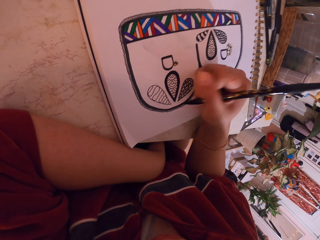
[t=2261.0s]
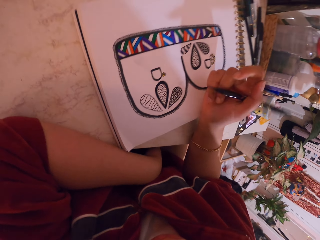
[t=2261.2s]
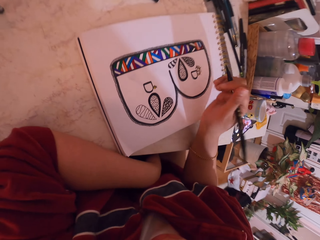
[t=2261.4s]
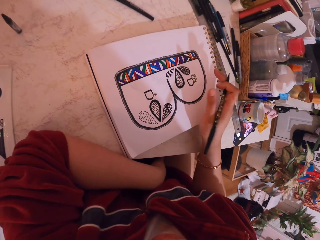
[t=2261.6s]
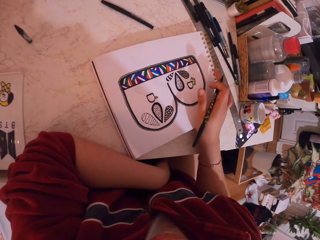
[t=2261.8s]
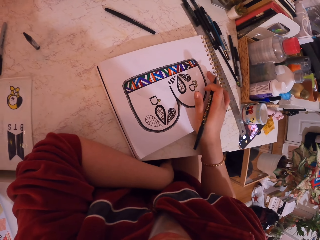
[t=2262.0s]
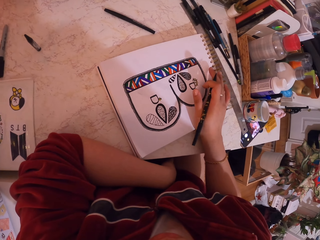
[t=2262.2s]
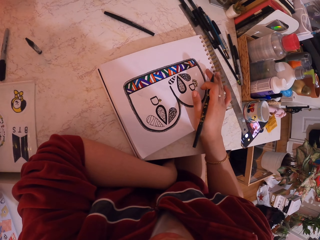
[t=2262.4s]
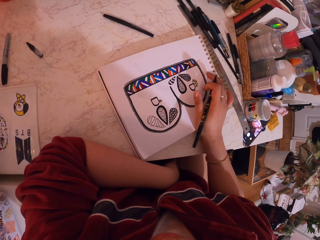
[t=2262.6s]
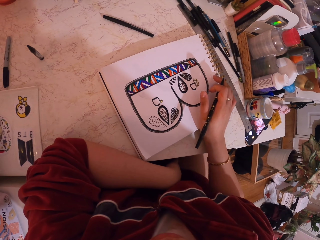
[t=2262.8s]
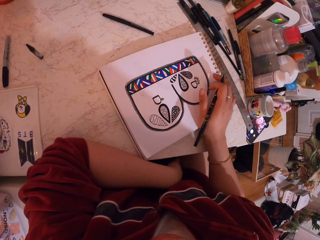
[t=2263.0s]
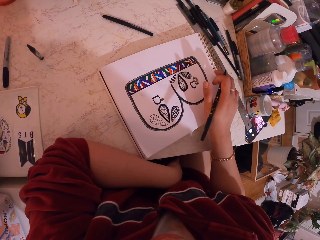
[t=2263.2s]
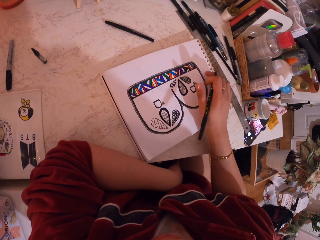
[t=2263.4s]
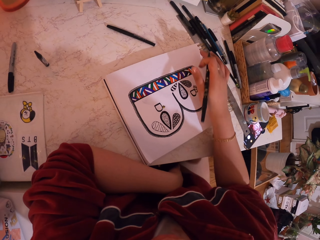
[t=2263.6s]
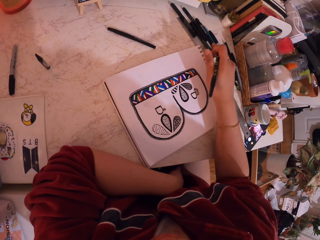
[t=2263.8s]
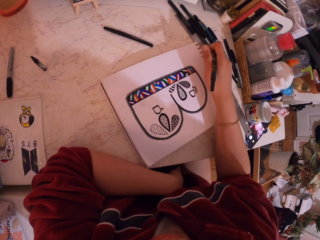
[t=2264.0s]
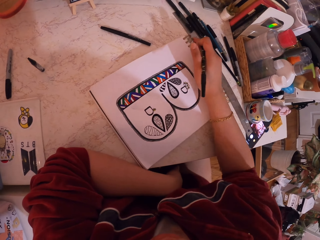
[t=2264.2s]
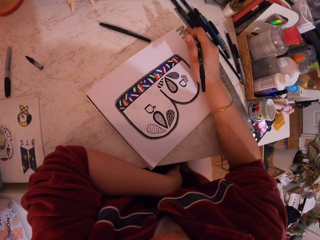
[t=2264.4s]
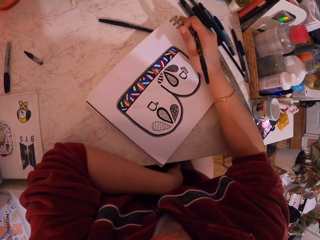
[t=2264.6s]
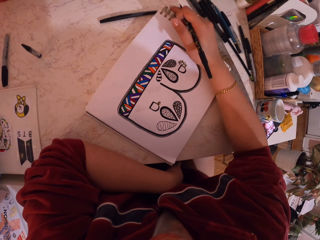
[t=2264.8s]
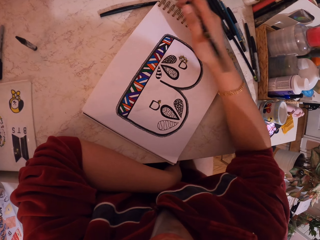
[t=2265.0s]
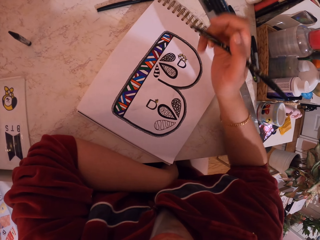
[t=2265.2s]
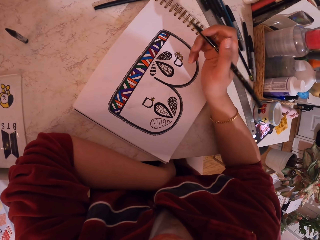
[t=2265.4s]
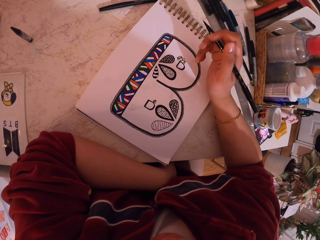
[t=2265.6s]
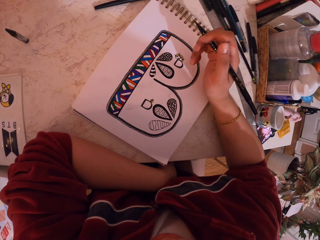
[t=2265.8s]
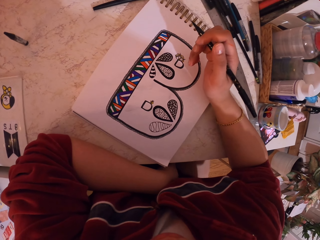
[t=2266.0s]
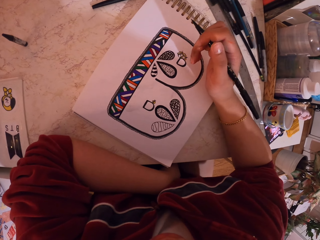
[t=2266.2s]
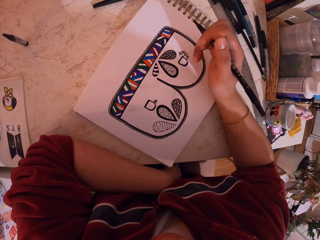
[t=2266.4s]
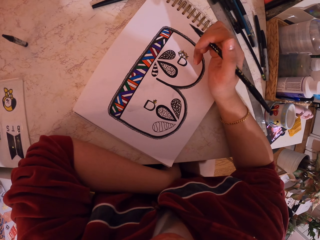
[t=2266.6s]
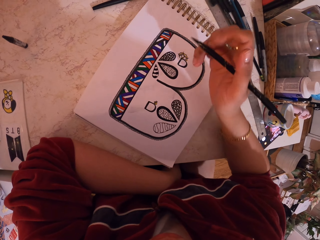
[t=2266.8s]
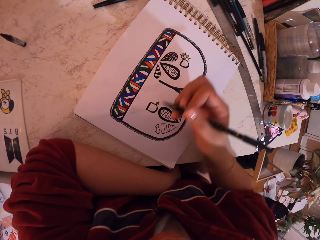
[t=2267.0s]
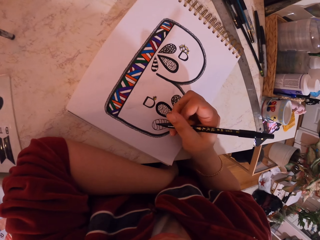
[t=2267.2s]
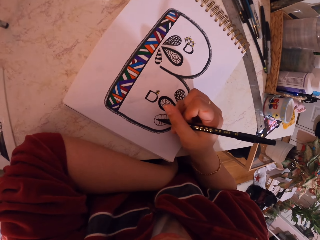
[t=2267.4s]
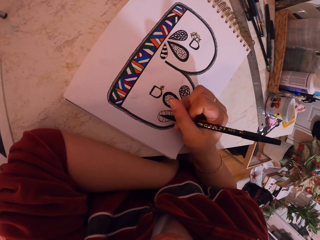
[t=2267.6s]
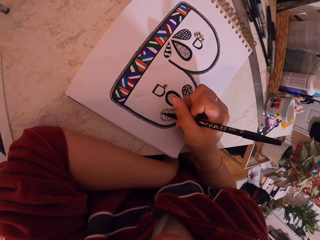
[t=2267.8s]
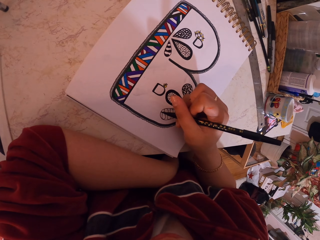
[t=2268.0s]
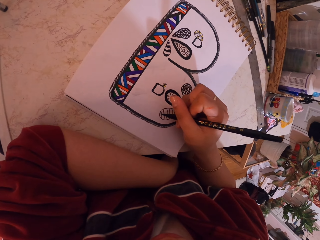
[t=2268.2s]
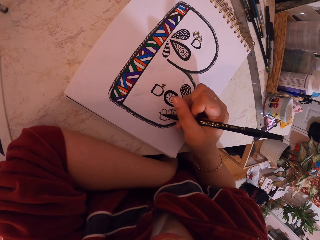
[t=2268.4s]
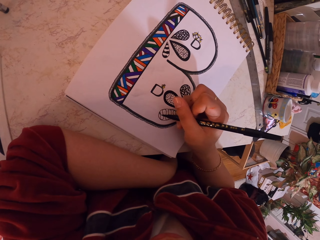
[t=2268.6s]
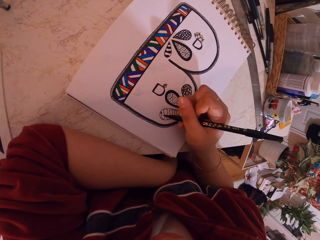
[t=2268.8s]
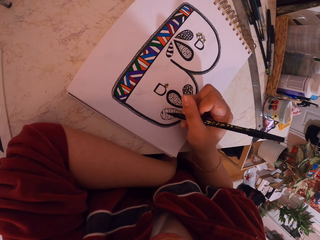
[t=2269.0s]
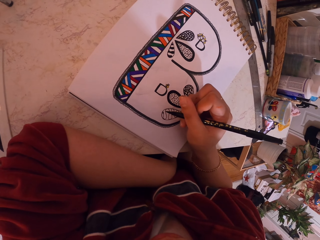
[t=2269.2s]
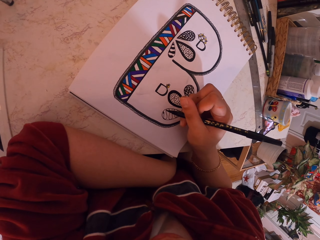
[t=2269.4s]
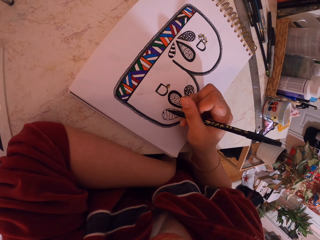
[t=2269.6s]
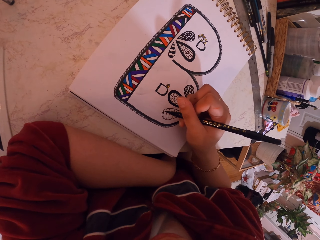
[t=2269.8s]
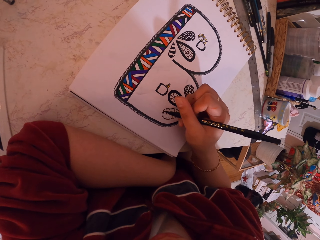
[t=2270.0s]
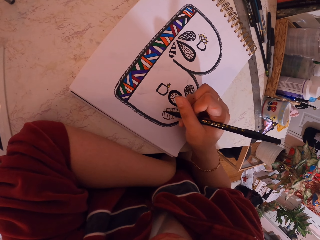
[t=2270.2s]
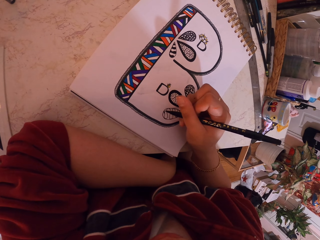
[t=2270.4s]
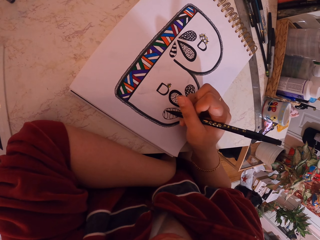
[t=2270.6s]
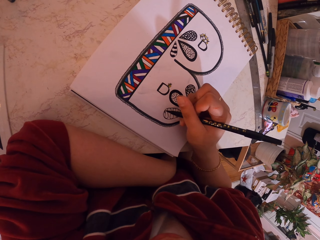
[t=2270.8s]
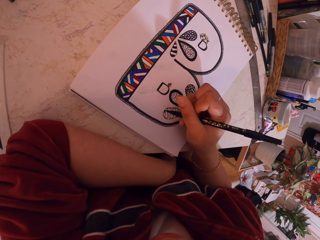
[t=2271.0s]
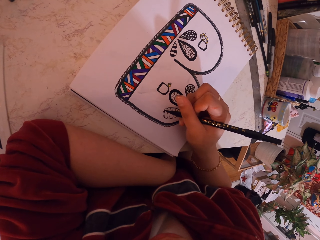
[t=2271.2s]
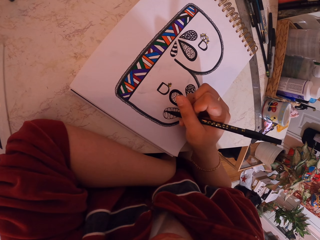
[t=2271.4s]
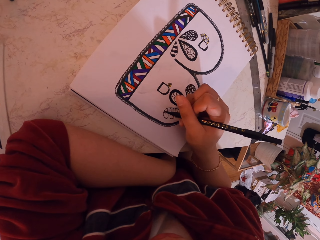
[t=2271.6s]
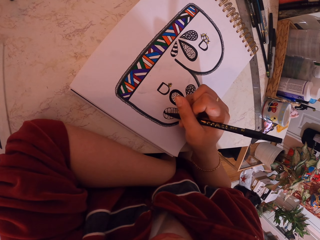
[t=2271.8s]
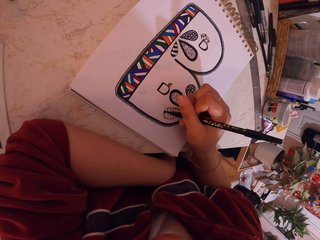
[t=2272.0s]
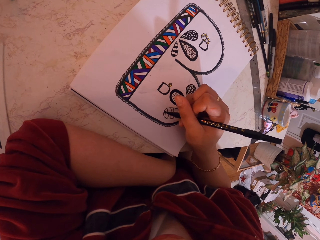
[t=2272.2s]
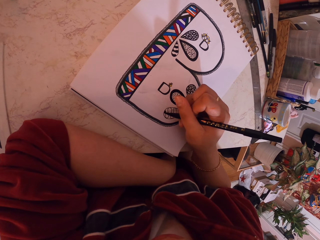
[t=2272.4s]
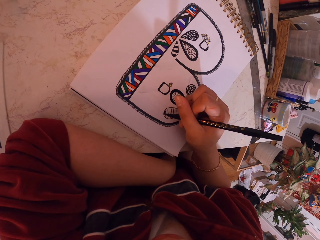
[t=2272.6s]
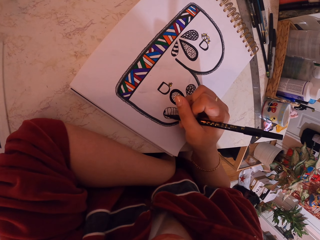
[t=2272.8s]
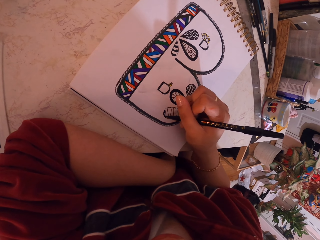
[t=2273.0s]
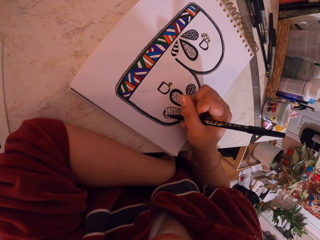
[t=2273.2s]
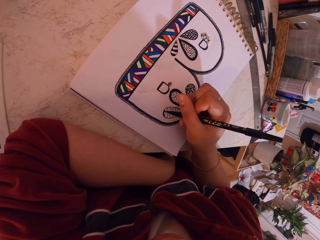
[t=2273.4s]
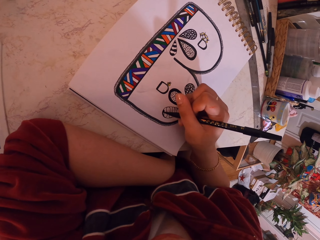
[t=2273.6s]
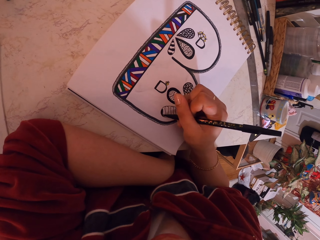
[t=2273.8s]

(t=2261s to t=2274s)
The camera wearer touches the book. They rotate the book. They hold the painting pen. They paint the picture. They write.

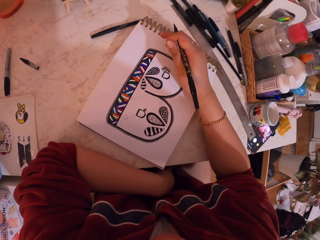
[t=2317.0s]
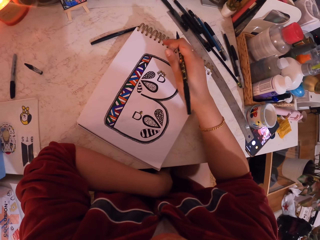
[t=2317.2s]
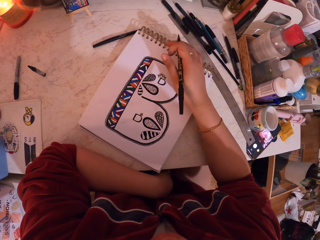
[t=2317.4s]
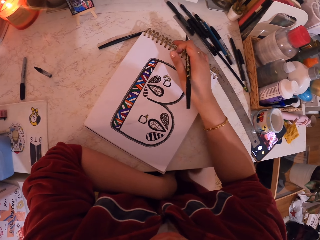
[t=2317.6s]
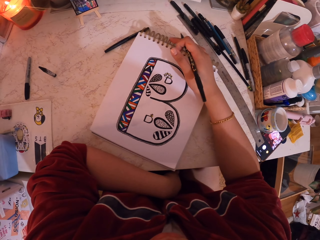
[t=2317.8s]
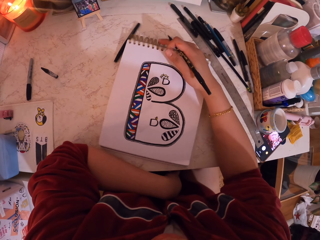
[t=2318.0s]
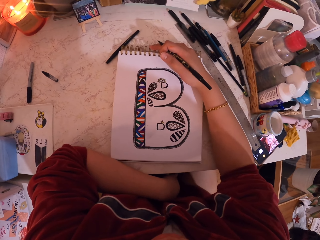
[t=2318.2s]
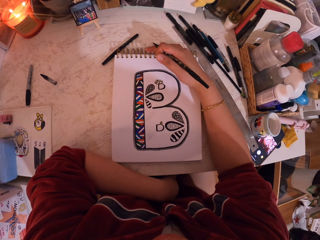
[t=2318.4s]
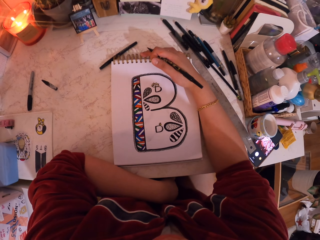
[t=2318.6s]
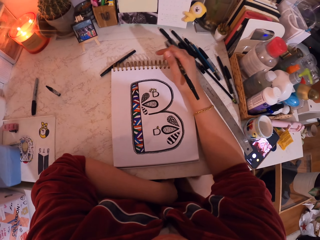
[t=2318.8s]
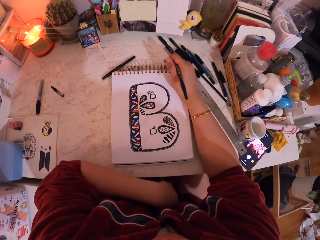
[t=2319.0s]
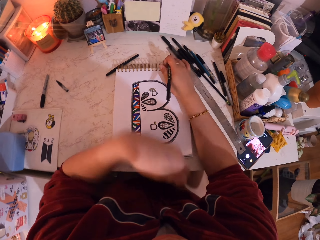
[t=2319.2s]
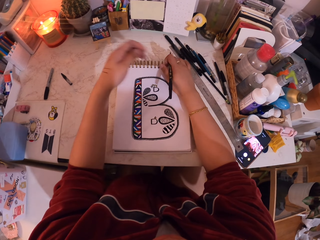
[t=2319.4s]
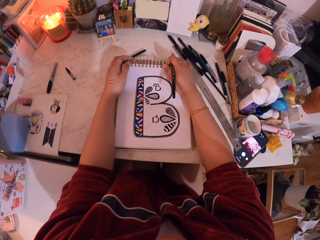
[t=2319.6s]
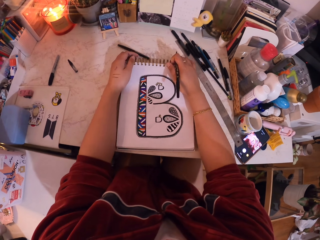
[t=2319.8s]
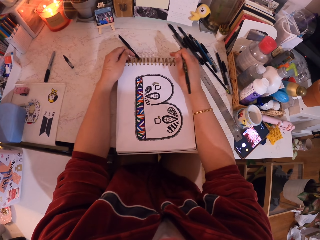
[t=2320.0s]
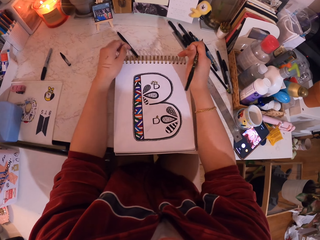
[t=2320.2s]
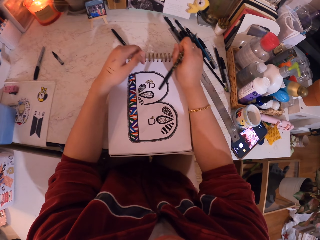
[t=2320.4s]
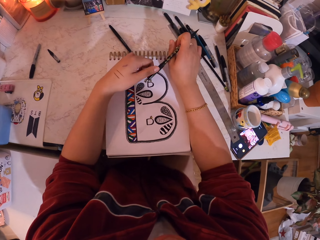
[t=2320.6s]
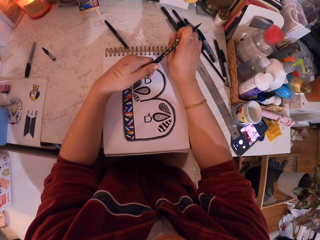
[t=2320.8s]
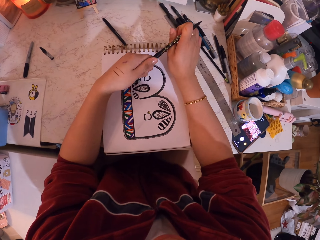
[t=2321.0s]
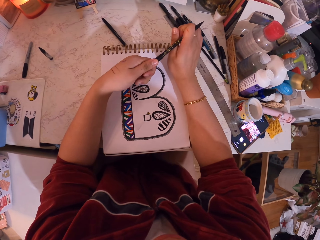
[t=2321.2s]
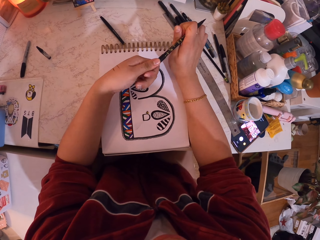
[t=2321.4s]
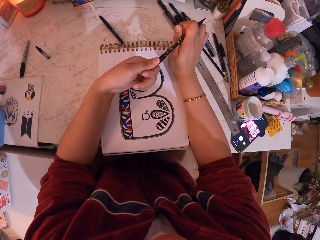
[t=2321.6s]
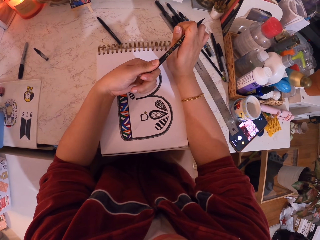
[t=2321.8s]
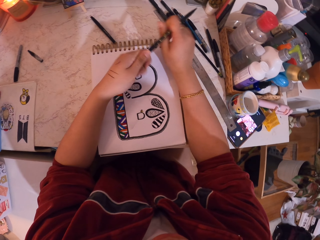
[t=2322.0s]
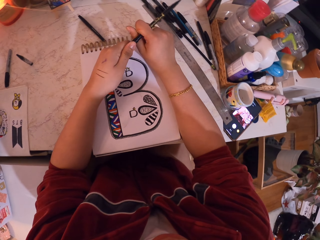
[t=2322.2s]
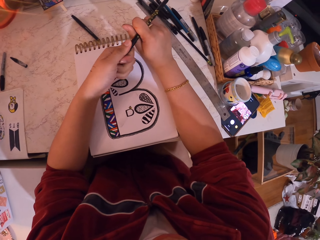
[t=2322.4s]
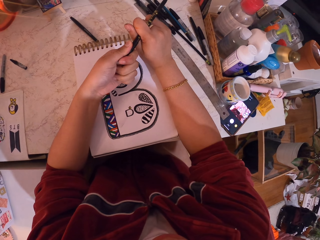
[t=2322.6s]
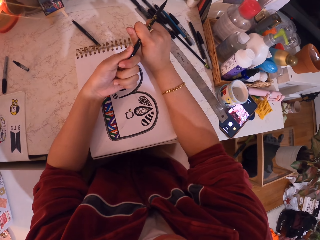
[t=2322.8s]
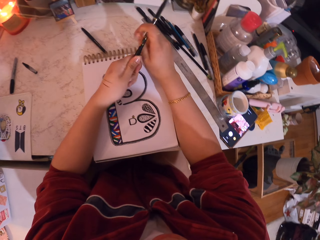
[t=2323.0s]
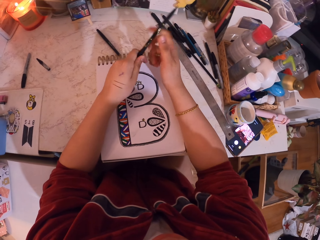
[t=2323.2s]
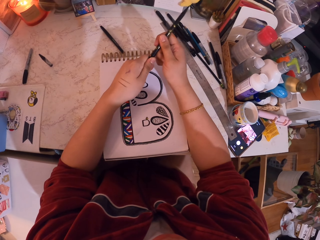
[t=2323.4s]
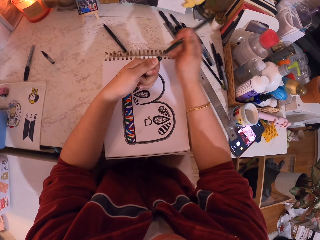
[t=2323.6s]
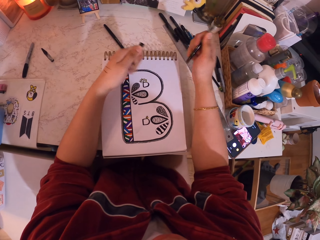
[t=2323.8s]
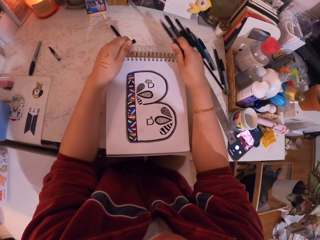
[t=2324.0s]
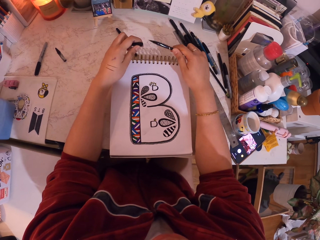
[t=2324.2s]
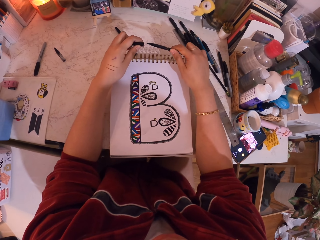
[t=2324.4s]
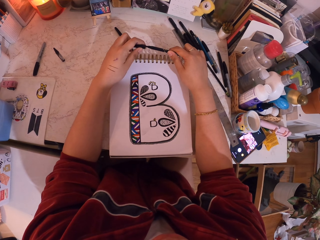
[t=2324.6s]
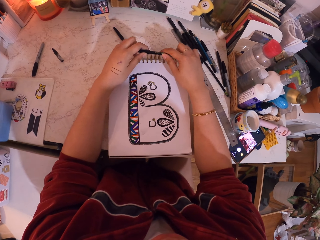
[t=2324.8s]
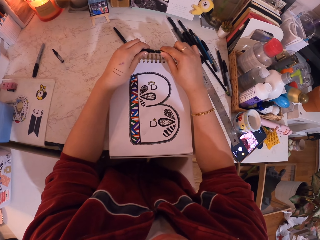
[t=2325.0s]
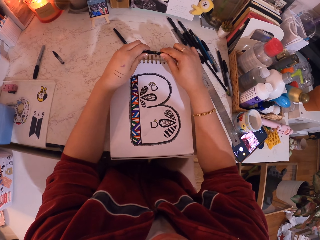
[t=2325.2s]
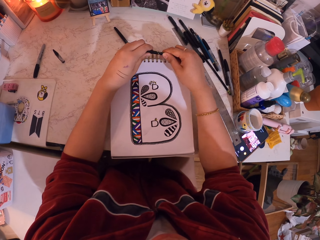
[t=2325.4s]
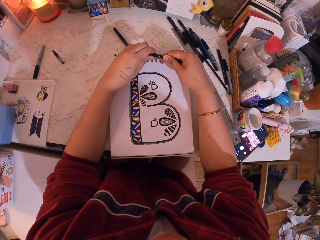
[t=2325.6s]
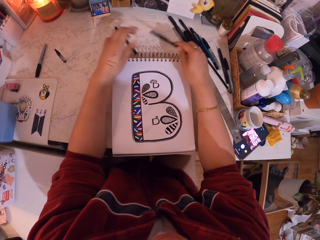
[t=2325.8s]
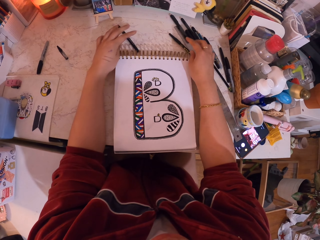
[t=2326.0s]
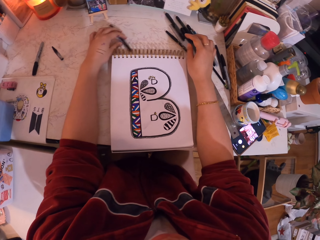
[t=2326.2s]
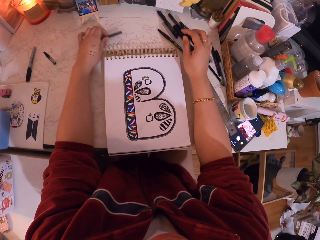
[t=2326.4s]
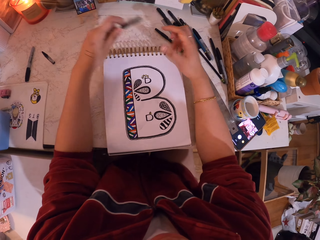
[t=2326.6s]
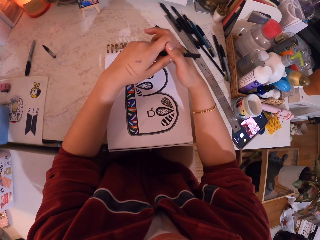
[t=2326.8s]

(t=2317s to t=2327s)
The camera wearer rotates the book. They touch the book. They hold the painting pen. They open the pen's lid. They touch the pen. They tighten a lid on the painting pen. They put the painting pen on the table.
